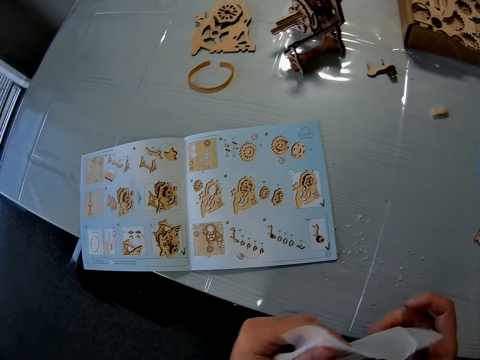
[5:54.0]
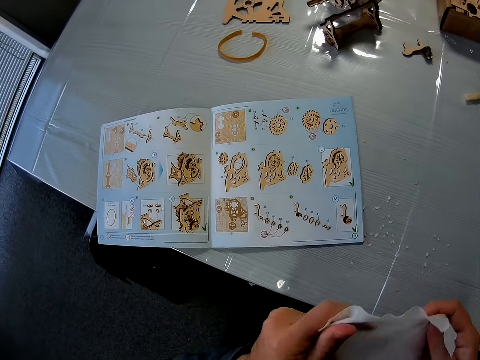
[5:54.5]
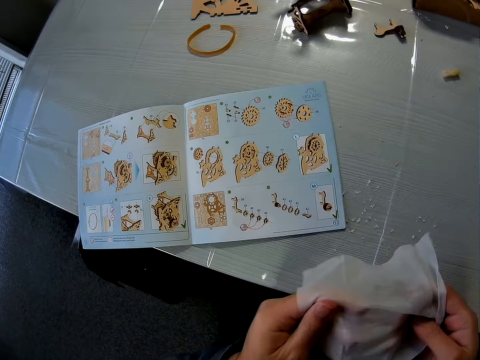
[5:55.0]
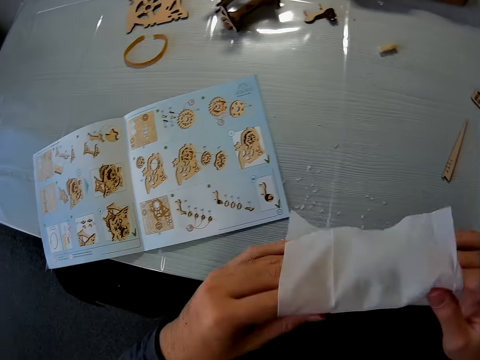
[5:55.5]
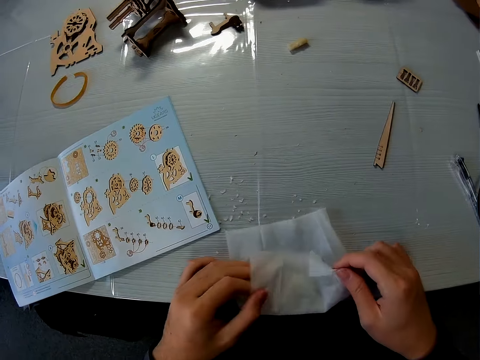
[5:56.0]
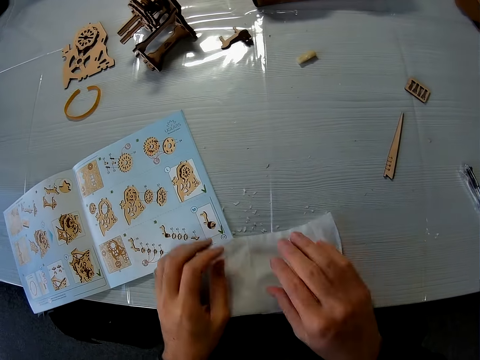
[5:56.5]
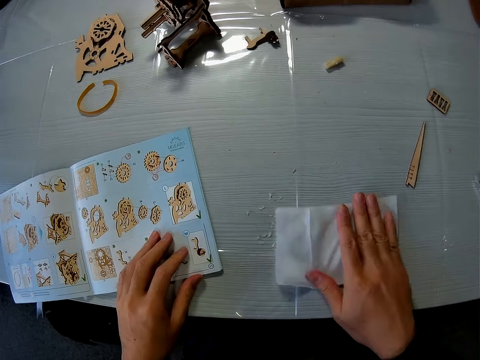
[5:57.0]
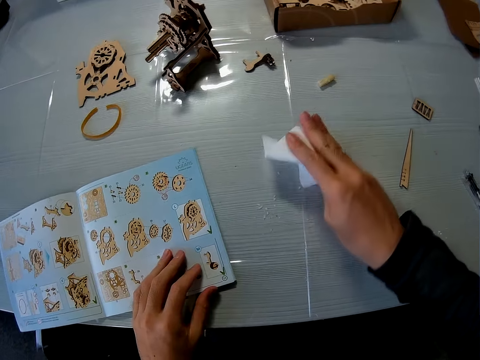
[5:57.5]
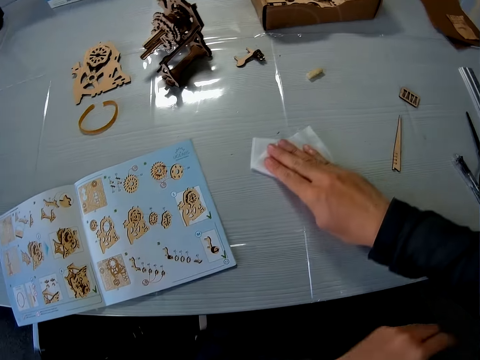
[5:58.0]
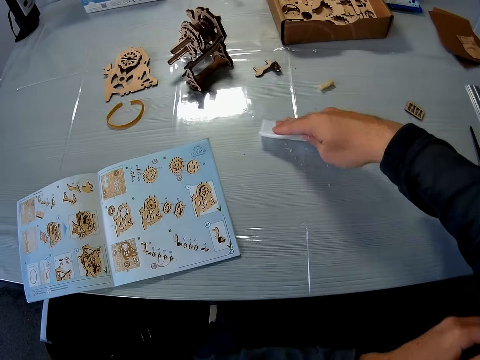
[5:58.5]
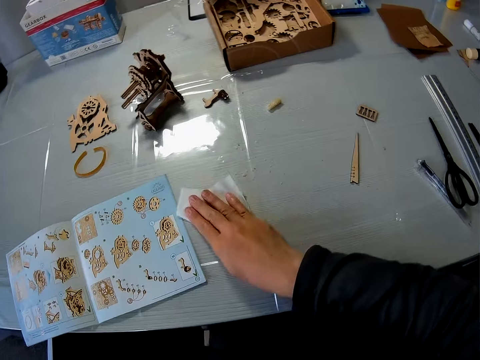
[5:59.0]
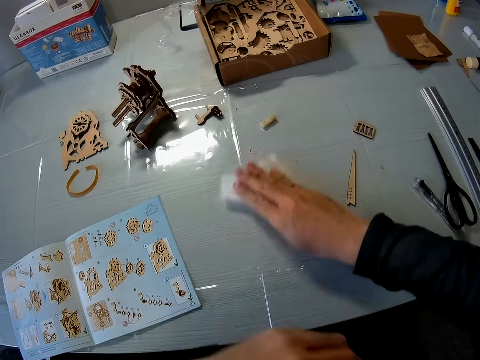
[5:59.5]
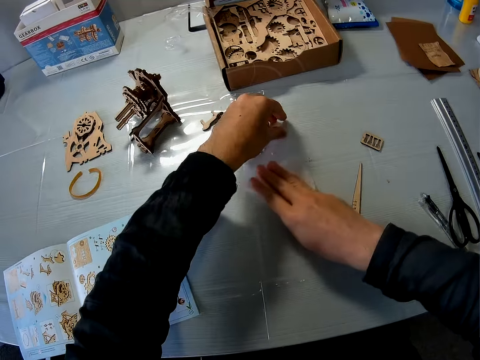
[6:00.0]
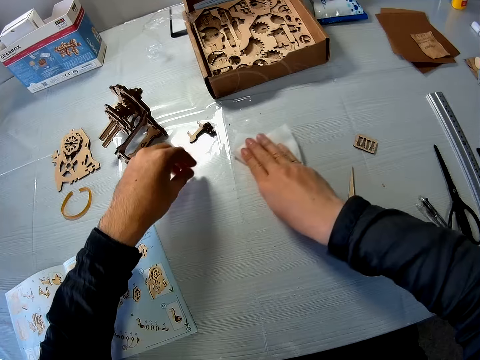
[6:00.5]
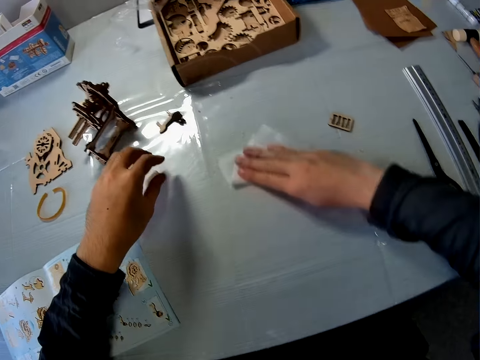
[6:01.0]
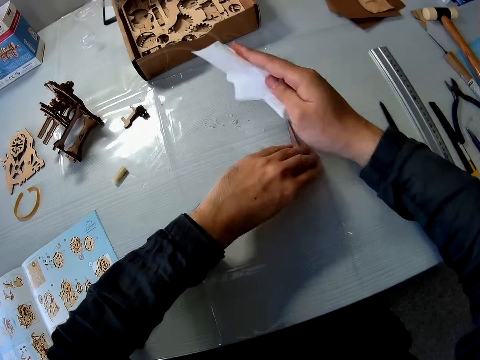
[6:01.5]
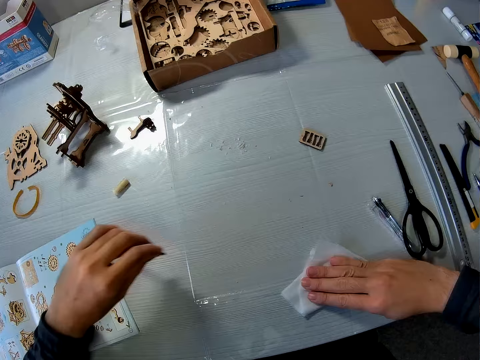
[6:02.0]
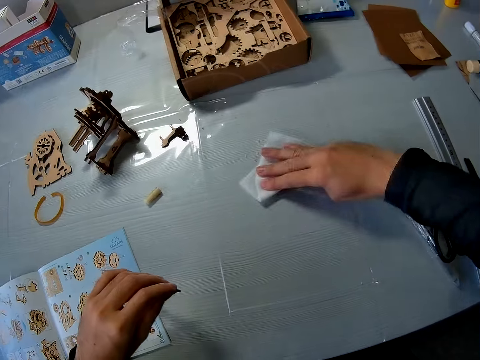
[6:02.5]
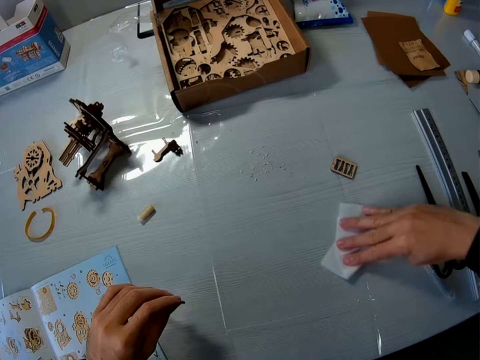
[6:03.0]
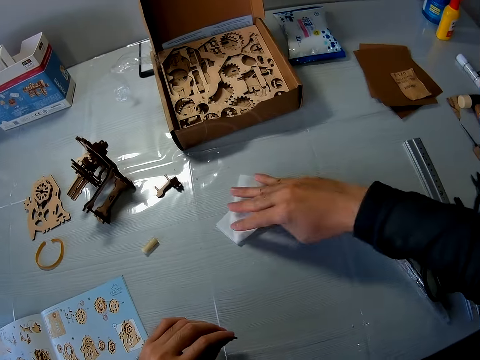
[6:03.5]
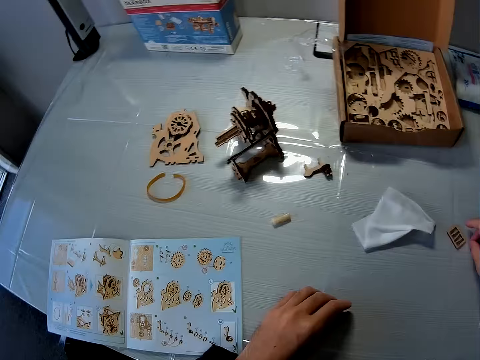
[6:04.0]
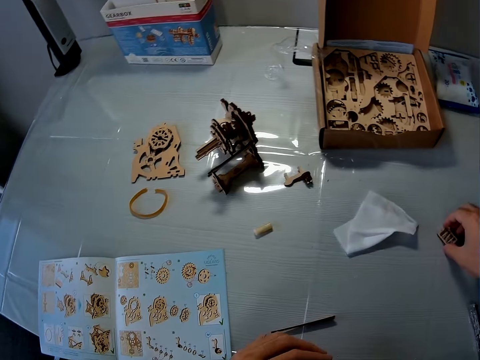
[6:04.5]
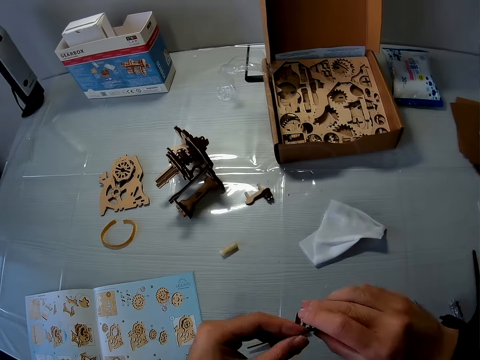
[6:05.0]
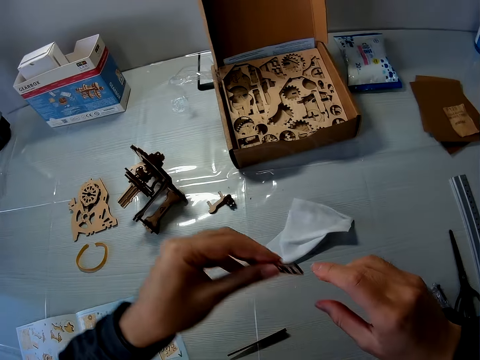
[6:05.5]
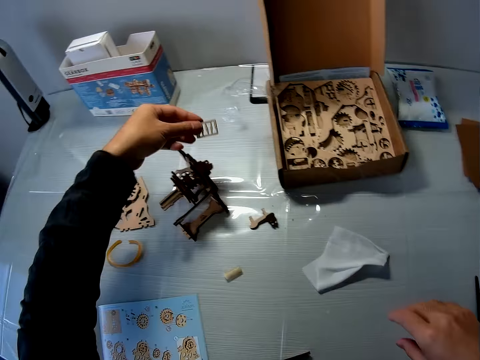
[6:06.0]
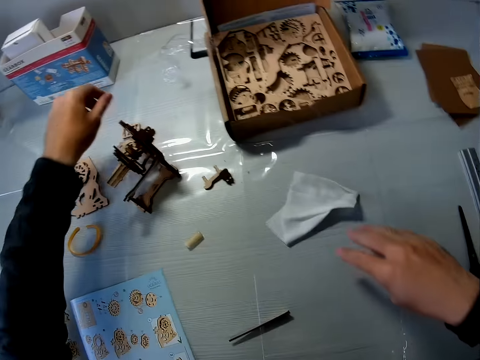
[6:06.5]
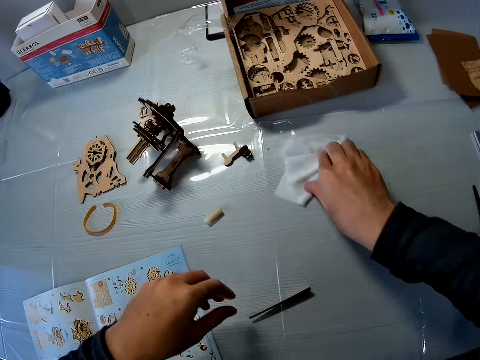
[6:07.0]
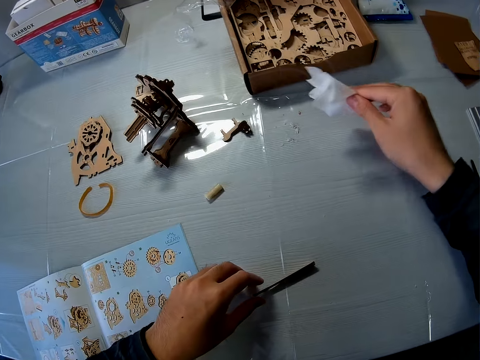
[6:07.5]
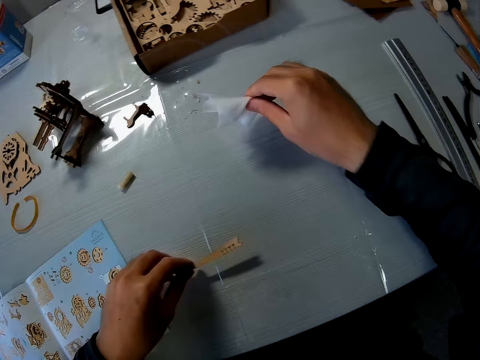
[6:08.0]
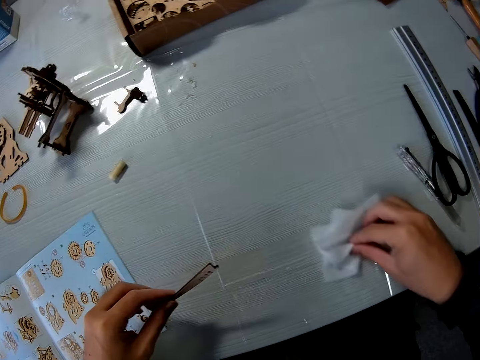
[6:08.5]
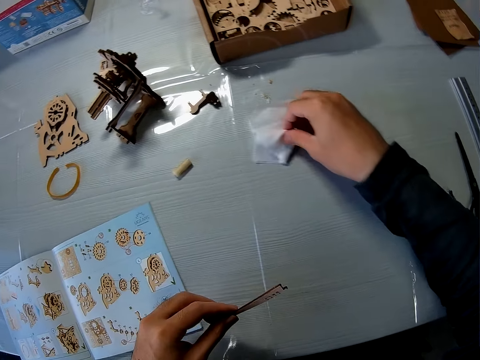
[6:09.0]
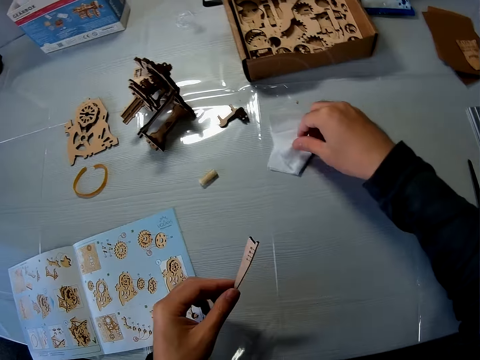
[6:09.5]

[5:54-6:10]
The camera wearer cleans the table with the wipes. He cleans the table with the wipe. He moves a sandpaper block with his left hand. He holds the gear model. He picks a peg on the table with his left hand. He drops the wipes. He drops the peg on the table with his left hand. He picks a puzzle piece with his right hand. He passes the puzzle piece to his left hand. He drops the puzzle piece with his left hand. He cleans the table with the wipes. He picks a puzzle piece on the table with his left hand. He drops the wipes on the table. He cleans the table with the wipe.

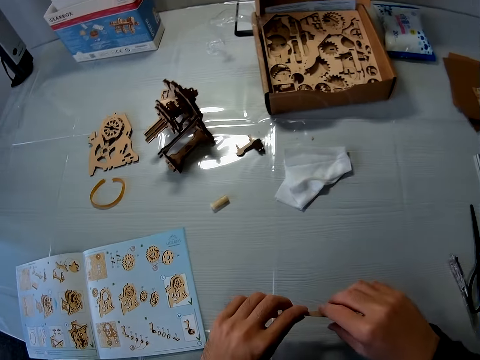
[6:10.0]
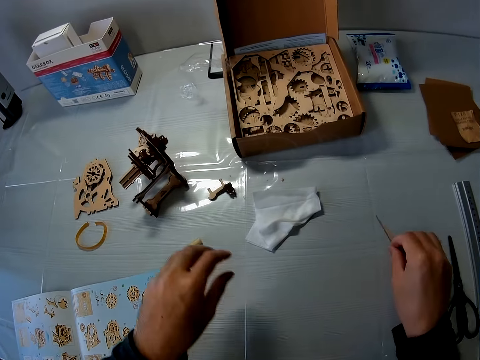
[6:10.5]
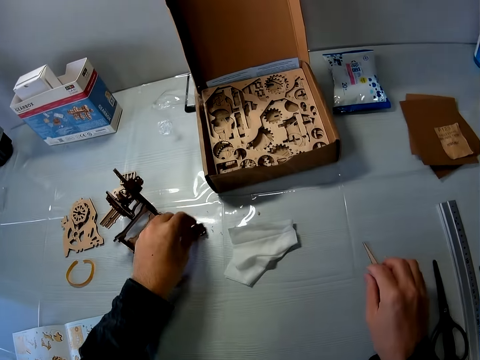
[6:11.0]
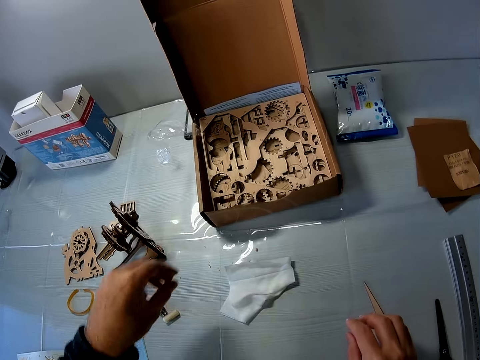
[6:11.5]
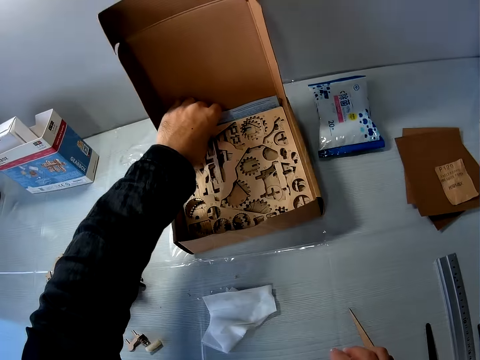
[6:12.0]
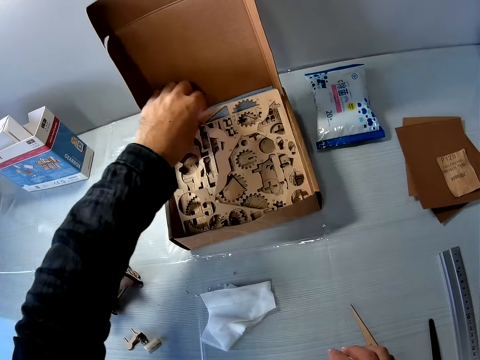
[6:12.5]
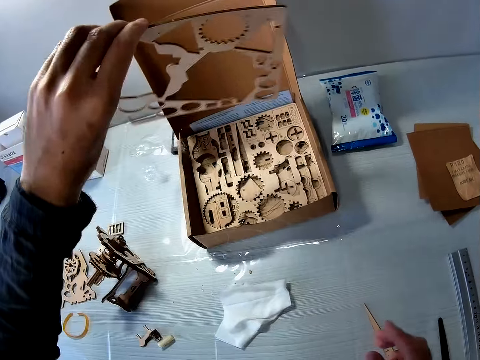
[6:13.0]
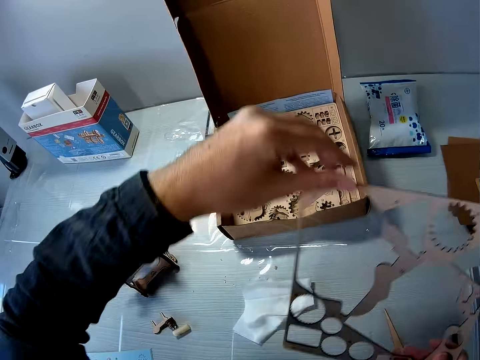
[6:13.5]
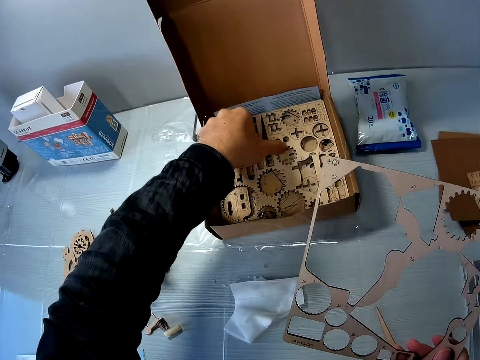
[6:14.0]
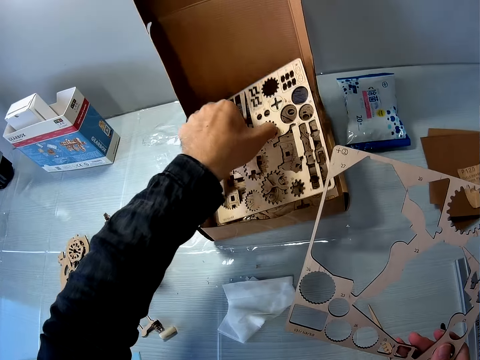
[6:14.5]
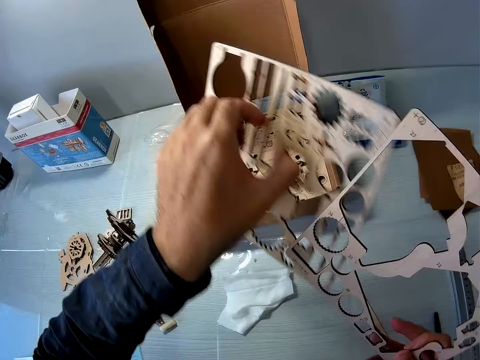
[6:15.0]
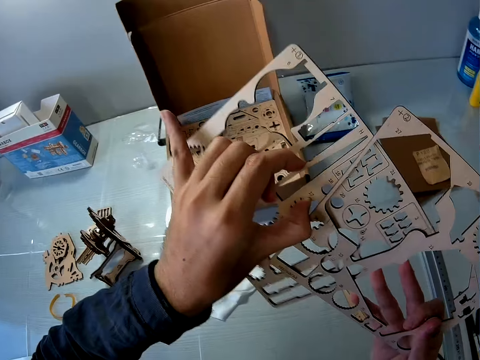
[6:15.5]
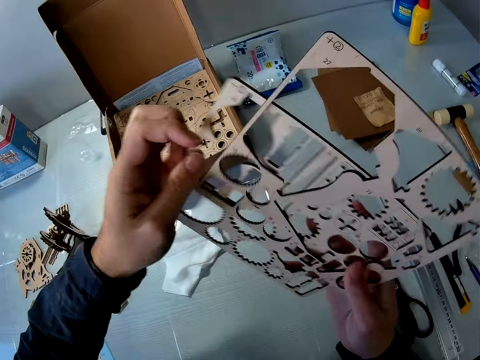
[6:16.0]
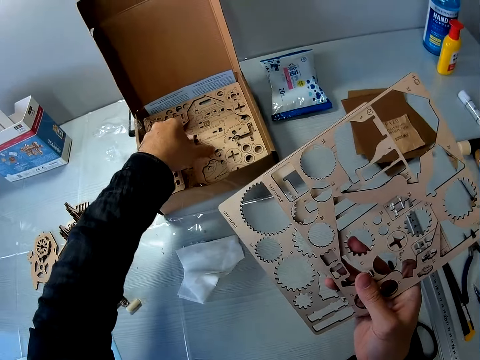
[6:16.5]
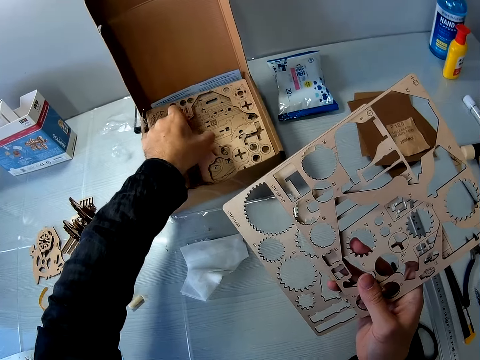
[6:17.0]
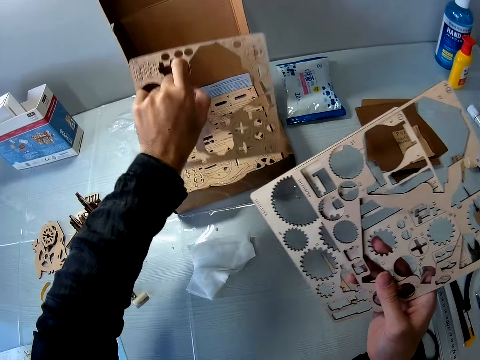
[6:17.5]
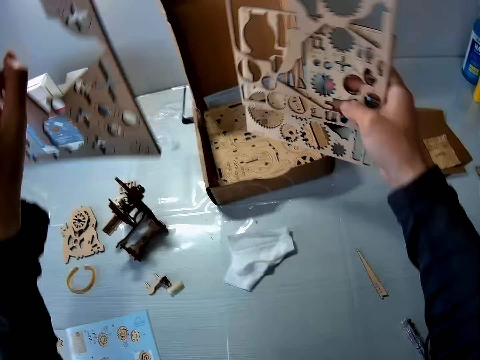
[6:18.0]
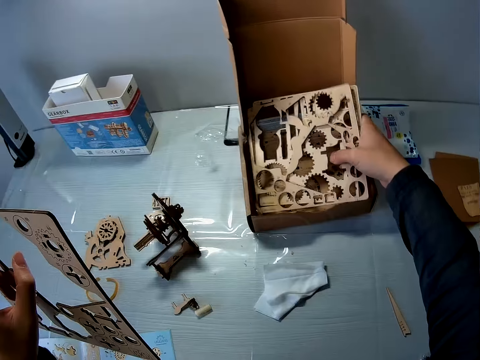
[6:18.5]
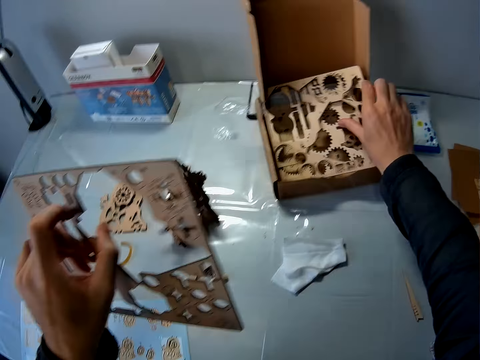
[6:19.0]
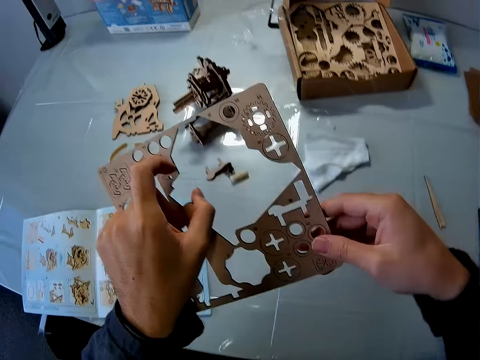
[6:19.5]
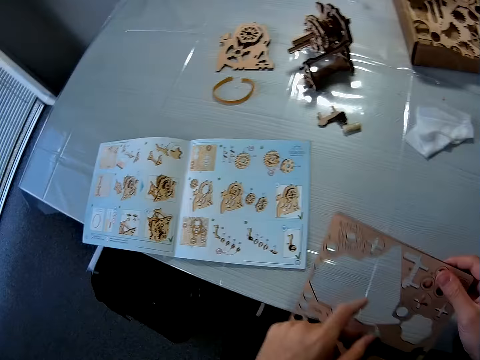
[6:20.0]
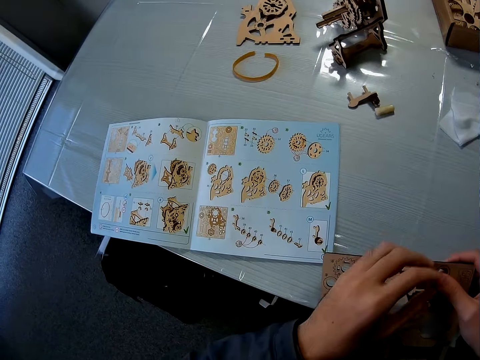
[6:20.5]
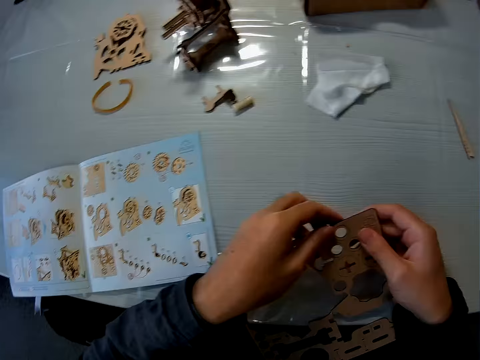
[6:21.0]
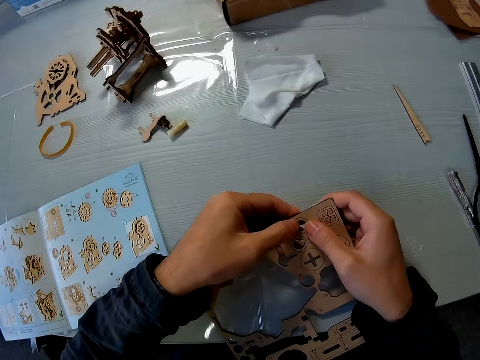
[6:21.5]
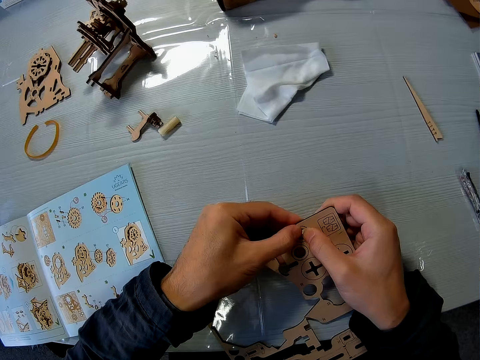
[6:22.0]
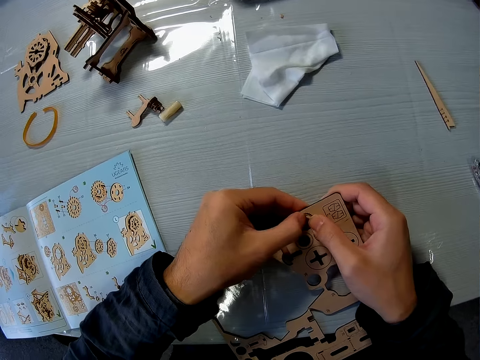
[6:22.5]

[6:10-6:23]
The camera wearer passes the puzzle piece to his right hand. He holds the gear model. He drops the puzzle piece with his right hand. He adjusts a puzzle piece with his left hand. He picks an empty wooden puzzle sheet with his left hand from a box. He passes the empty wooden puzzle sheet to his right hand. He picks another wooden puzzle sheet with his left hand from the box. He passes the wooden puzzle sheet to his right hand. He picks another wooden puzzle sheet with his left hand from the box. He drops the wooden puzzle sheets on his right hand into the box. He passes the wooden puzzle sheet to his right hand. He holds an object. He removes pieces from the sheet with his left hand.
